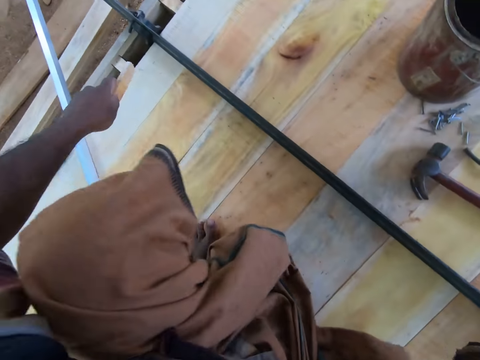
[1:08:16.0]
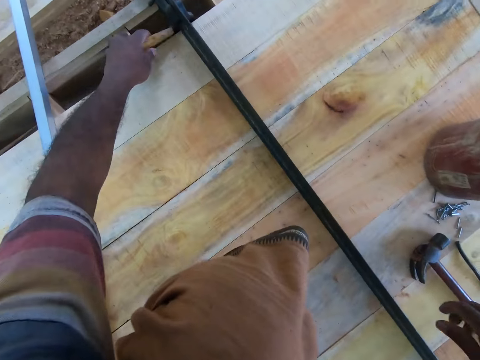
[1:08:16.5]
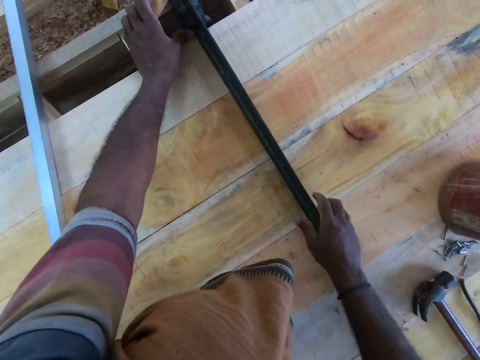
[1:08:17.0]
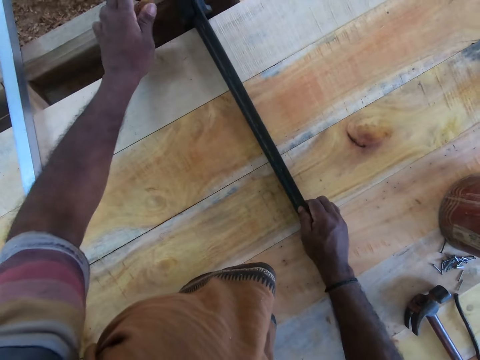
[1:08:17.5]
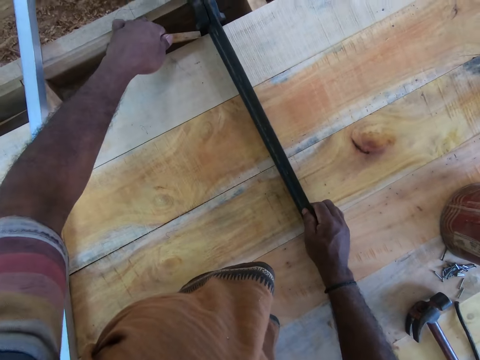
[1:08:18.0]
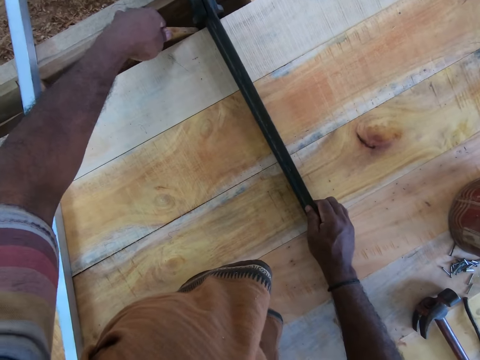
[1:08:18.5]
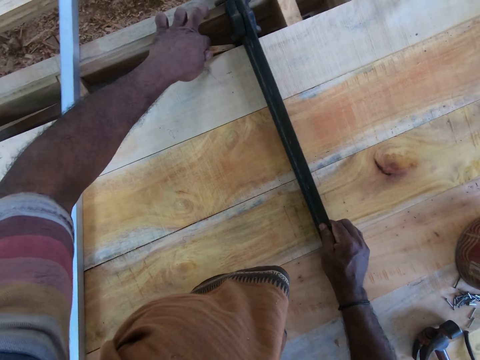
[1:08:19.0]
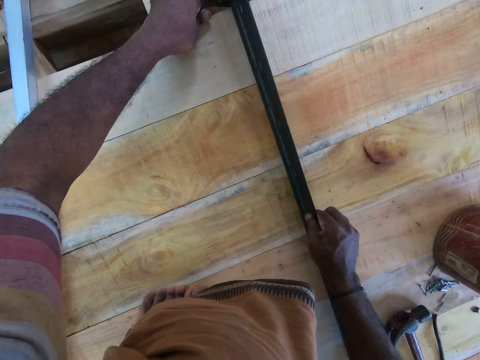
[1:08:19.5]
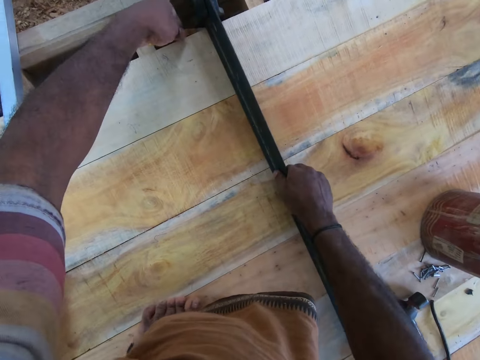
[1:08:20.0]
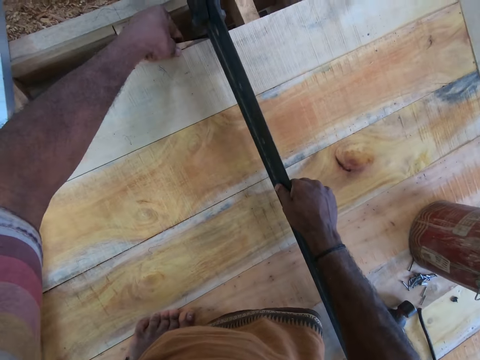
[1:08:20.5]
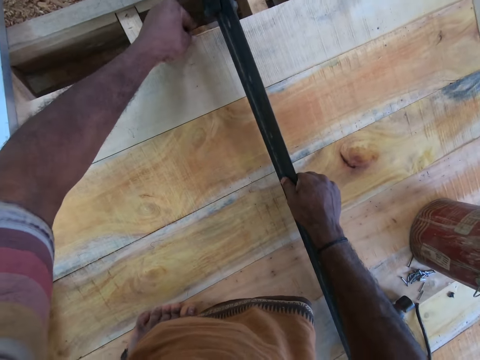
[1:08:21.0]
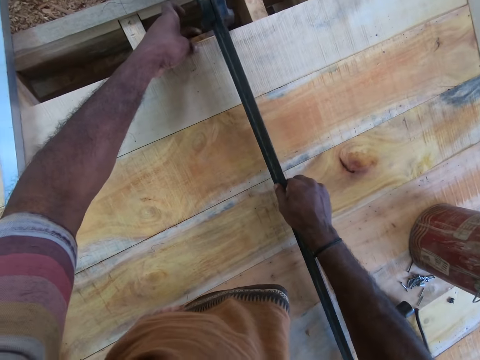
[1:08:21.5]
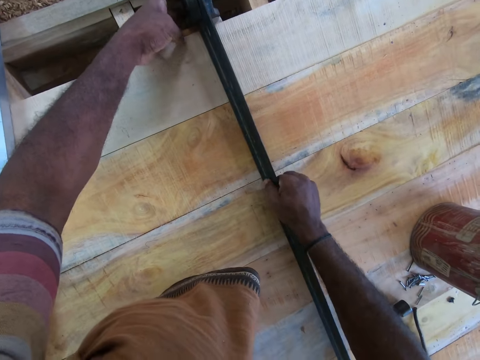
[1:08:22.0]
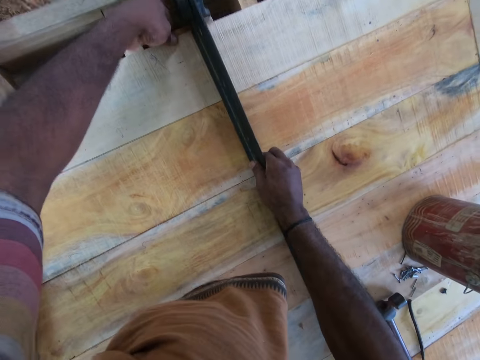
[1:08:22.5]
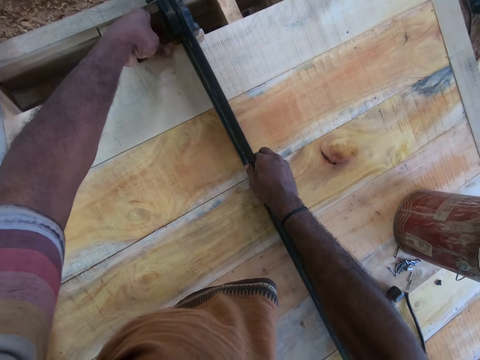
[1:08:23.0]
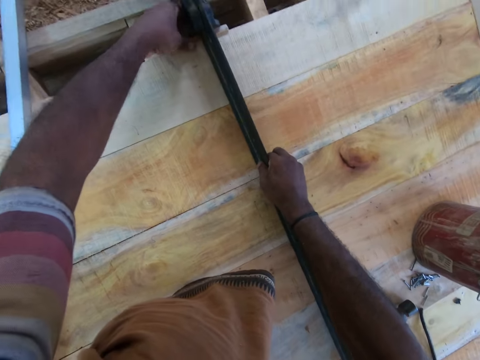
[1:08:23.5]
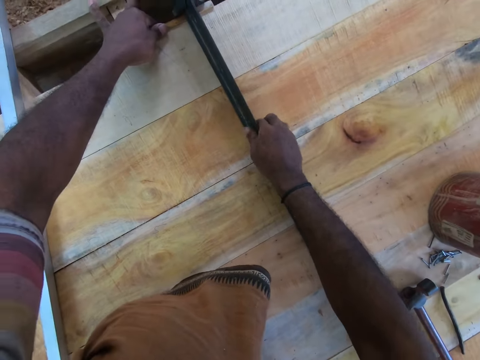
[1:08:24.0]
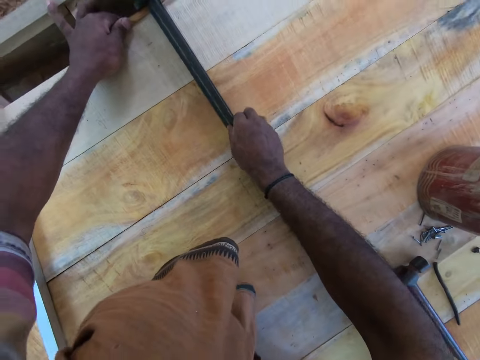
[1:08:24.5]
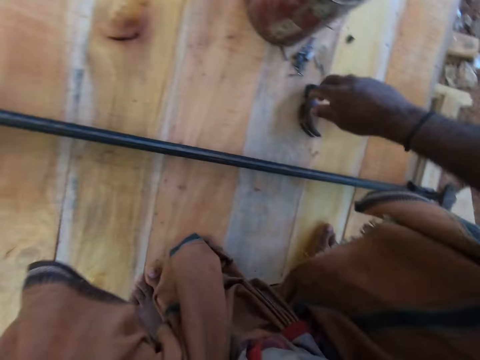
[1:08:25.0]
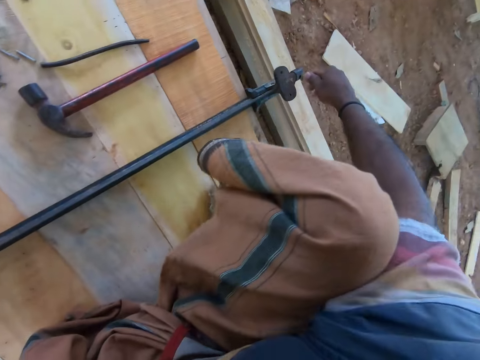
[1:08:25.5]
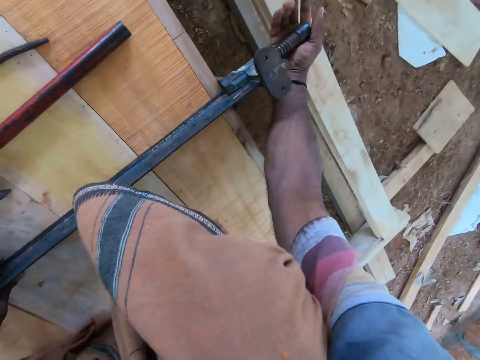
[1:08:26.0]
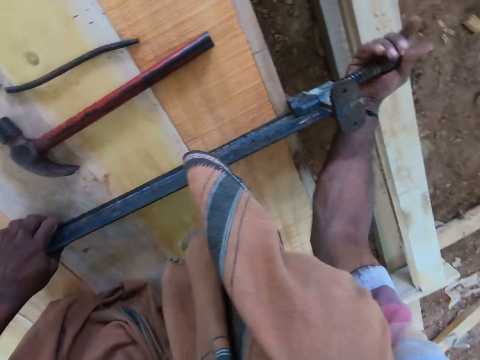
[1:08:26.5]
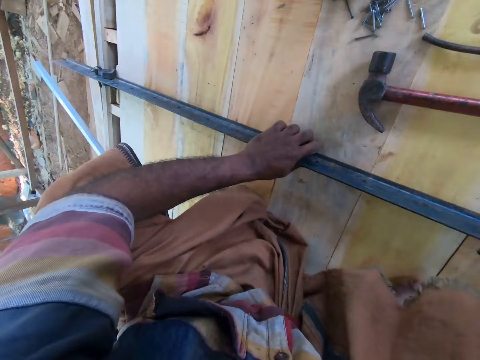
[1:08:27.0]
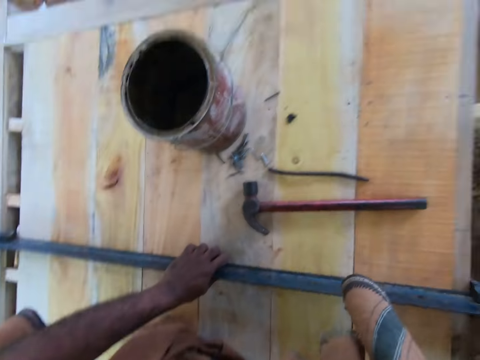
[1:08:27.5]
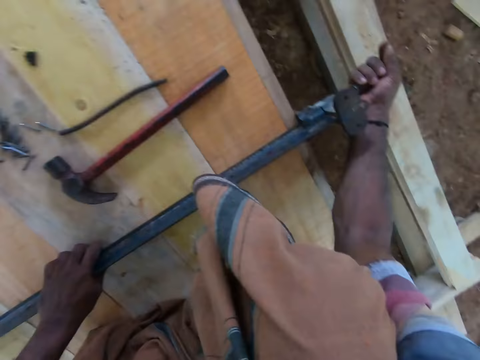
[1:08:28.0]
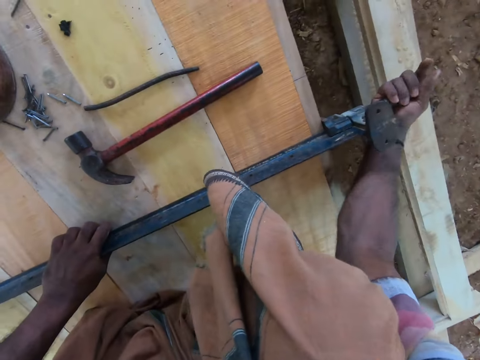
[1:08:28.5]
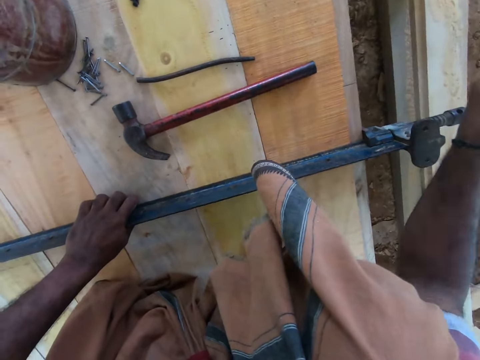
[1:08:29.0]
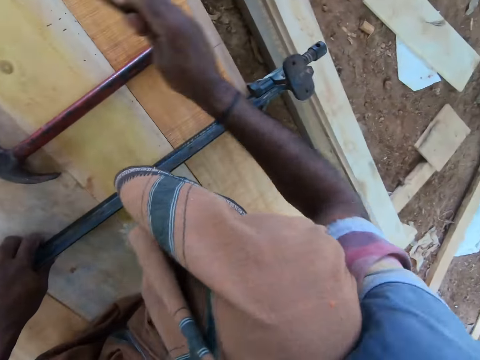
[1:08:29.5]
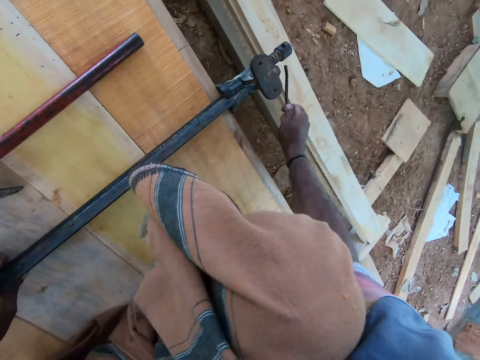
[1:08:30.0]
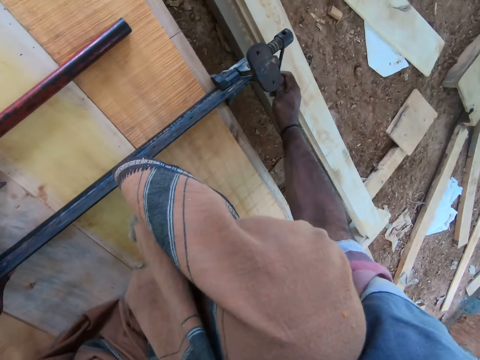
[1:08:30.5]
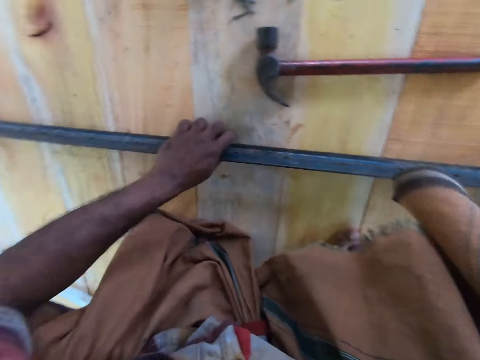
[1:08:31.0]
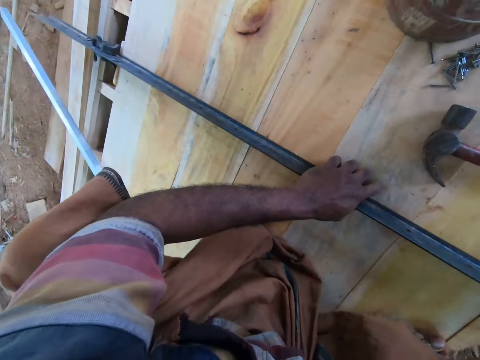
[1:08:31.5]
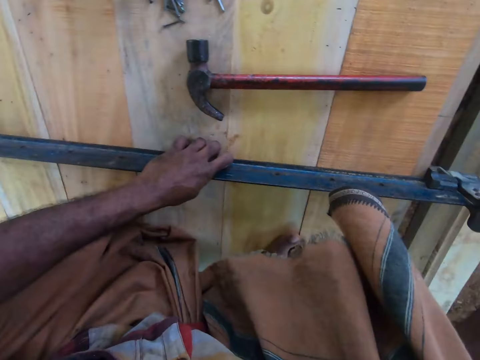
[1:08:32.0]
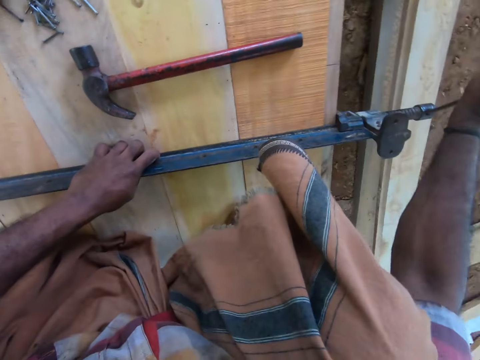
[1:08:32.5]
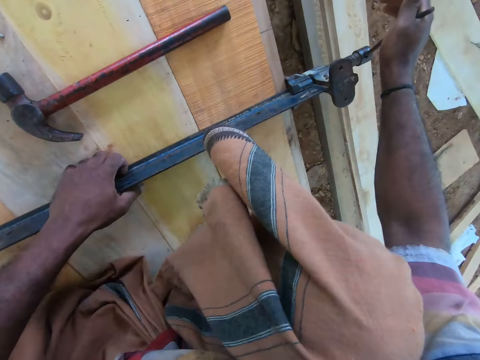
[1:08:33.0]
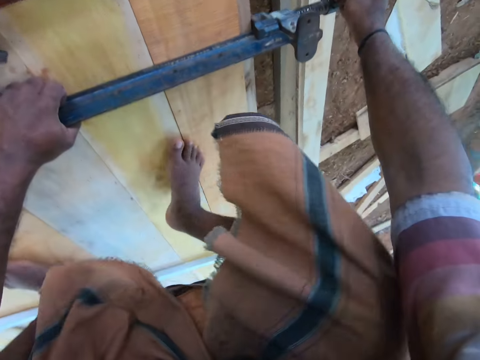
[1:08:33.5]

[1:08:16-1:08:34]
The camera wearer looks around. He adjusts the clamp on the work table with his right hand. He adjusts the wood under the clamp on the work table with his left hand. He moves the steel with the right hand. He looks around. He turns the bolt on the clamp with his right hand. He tightens the steel with the right hand. He looks around. He tightens the steel with the right hand. He picks the clamp holder from the work table with his right hand. He puts the clamp holder into the clamp on the work table with his right hand. He does something on the right hand with something.

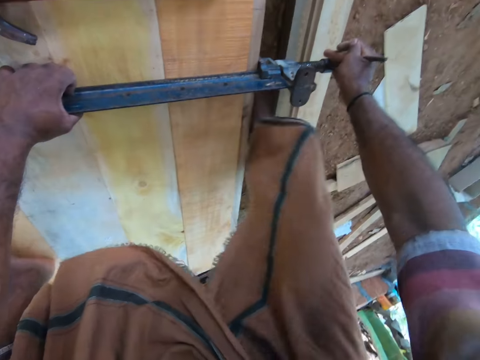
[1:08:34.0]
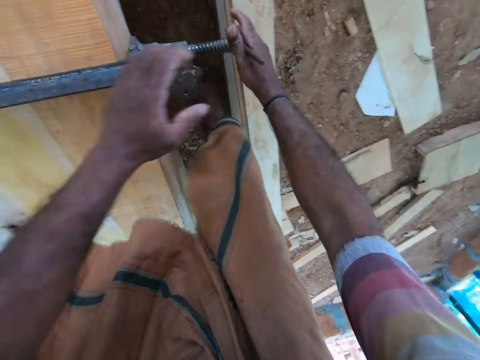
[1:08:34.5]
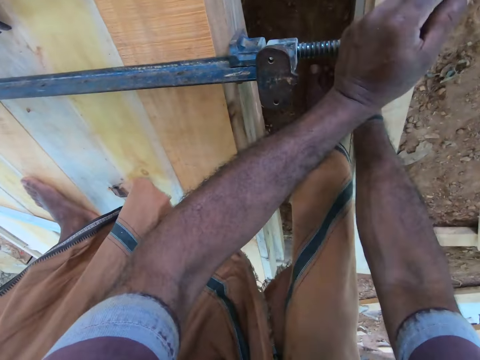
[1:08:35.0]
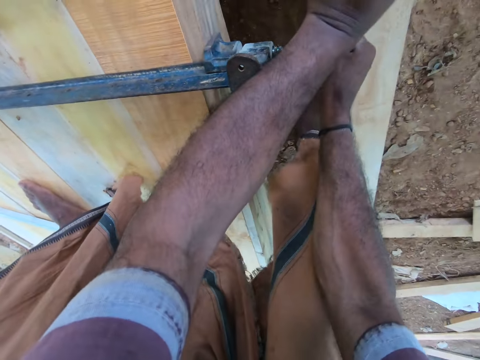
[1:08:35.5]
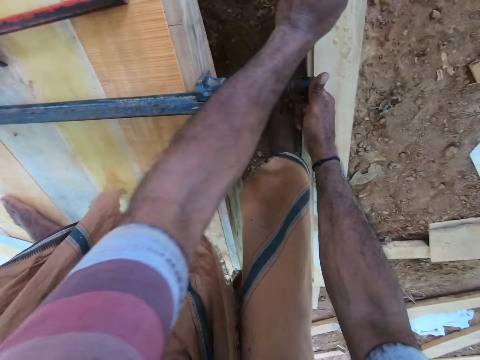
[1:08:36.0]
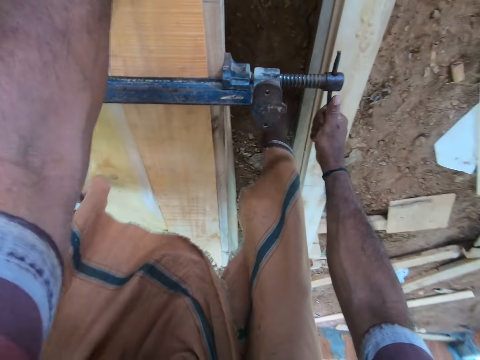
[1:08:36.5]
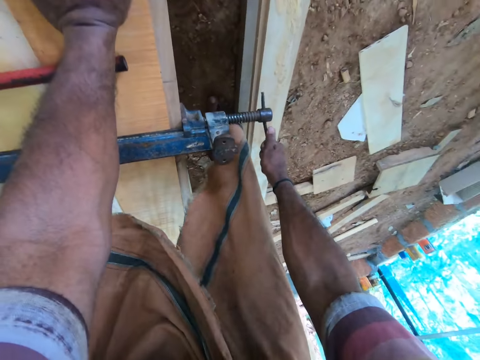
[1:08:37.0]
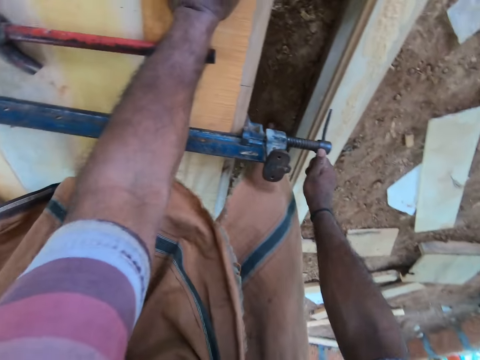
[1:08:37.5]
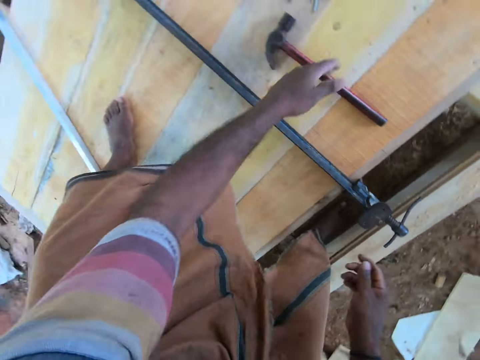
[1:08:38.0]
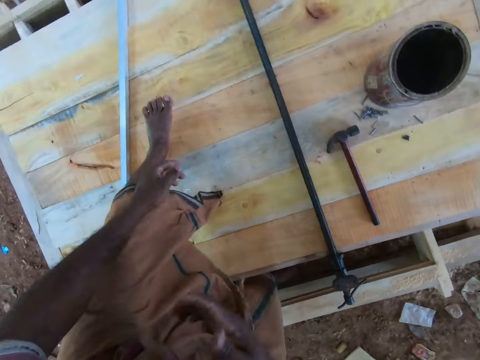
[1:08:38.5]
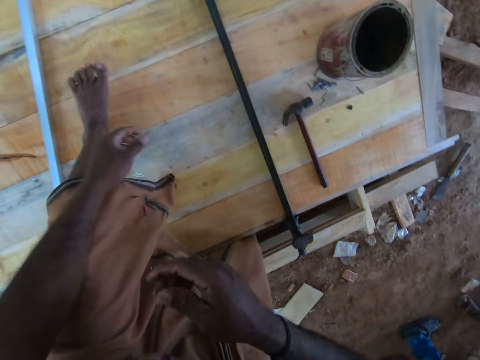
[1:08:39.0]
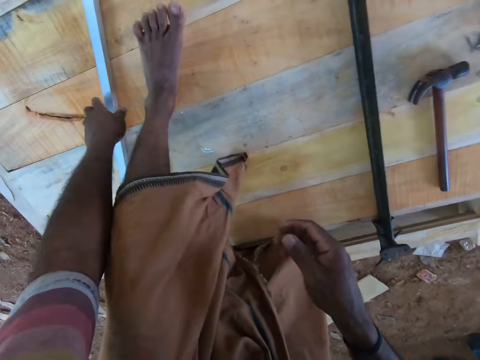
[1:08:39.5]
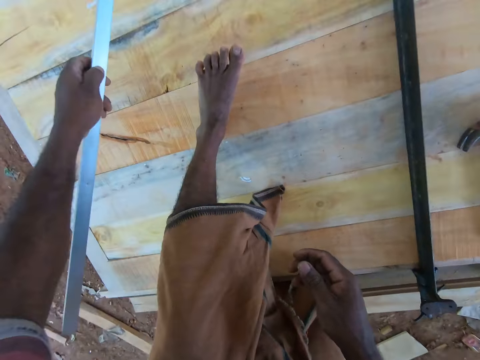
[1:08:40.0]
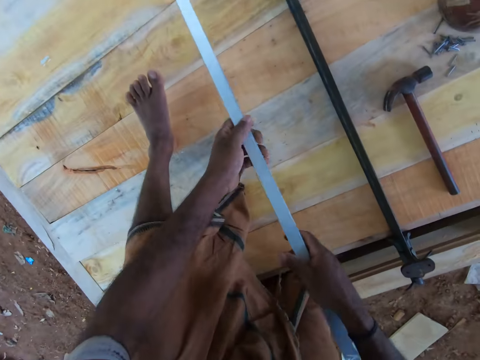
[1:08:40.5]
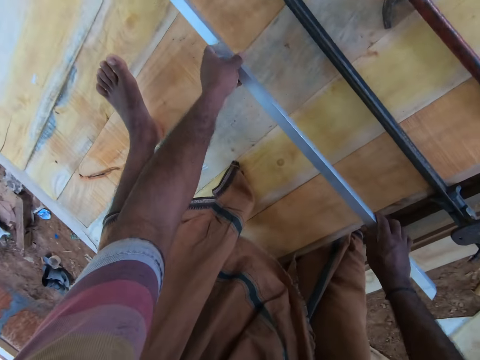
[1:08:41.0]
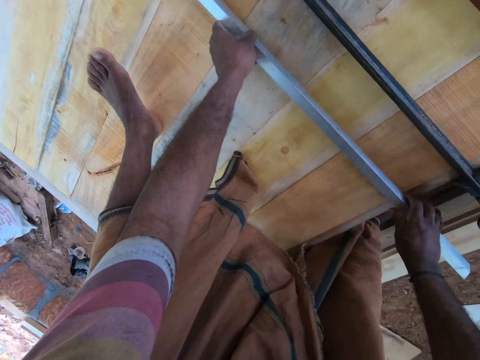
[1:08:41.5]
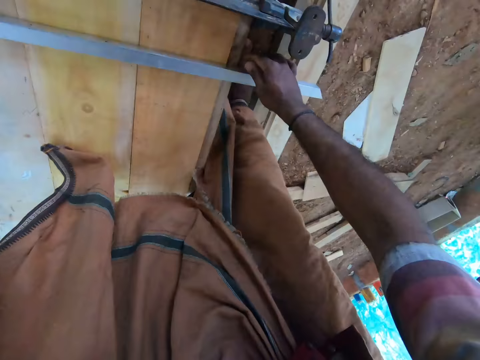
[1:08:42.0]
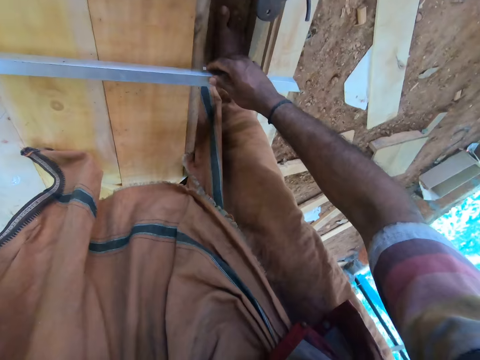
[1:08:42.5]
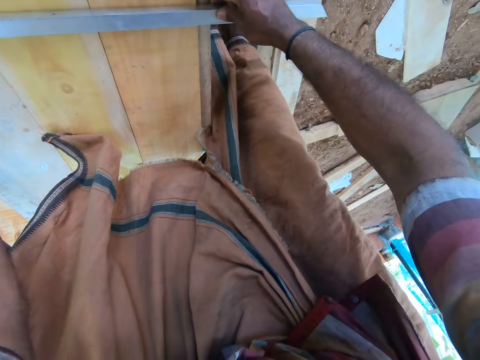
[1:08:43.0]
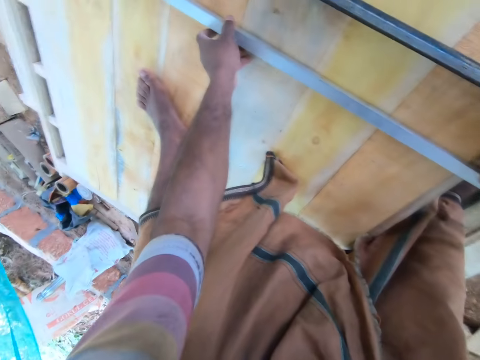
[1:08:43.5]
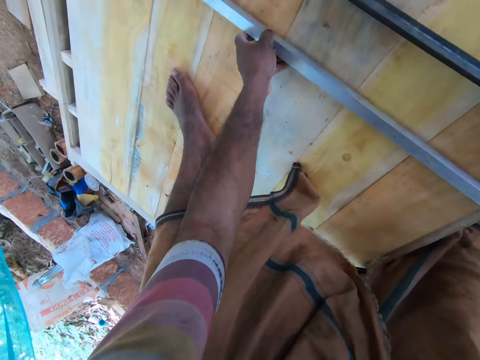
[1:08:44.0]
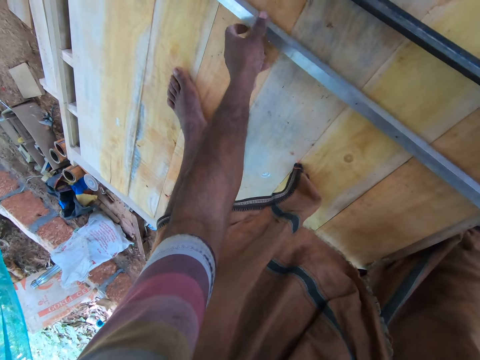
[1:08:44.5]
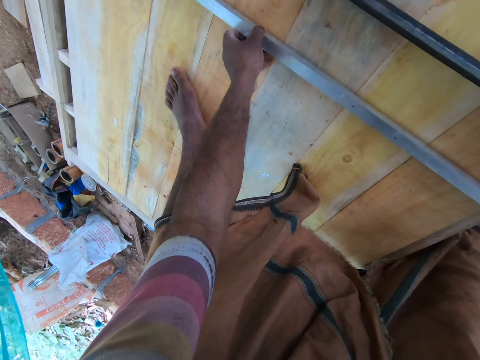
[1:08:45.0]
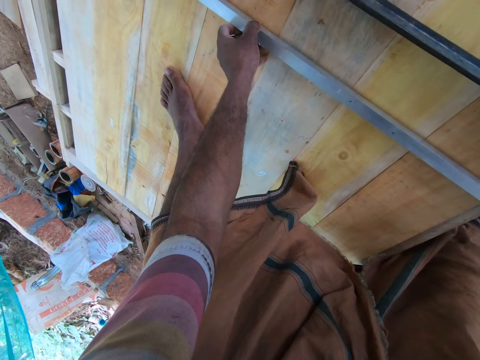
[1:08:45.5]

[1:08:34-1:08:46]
The camera wearer turns the clamp on the work table with both hands. He tightens the steel with both hands. He looks around. He picks the white rod from the work table with his left hand. He holds the white rod with both hands. He places the white rod on the work table with both hands. He converses with a man. He turns the white rod on the work table with both hands.
